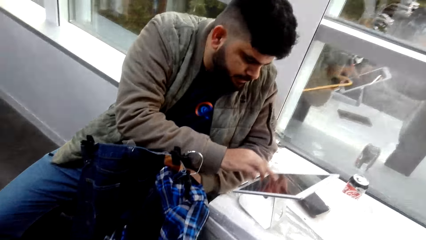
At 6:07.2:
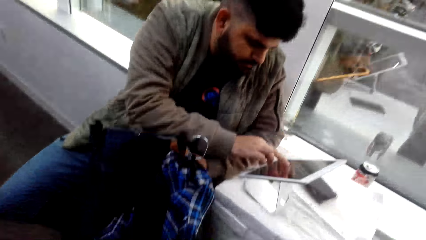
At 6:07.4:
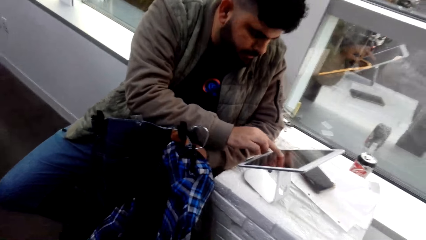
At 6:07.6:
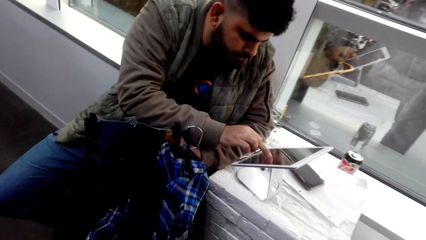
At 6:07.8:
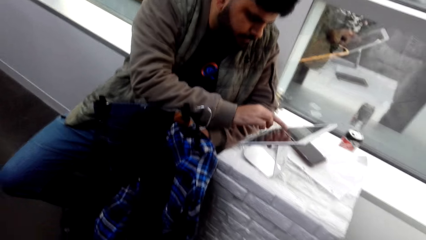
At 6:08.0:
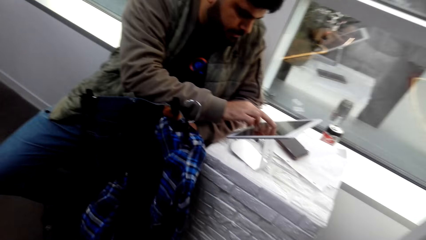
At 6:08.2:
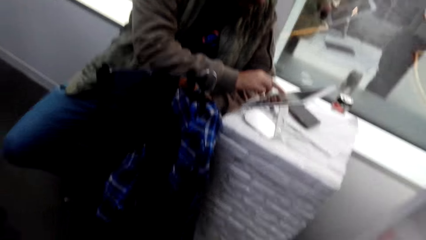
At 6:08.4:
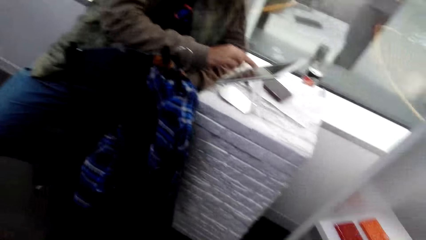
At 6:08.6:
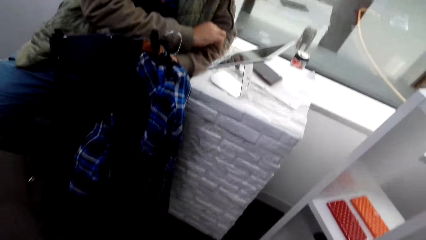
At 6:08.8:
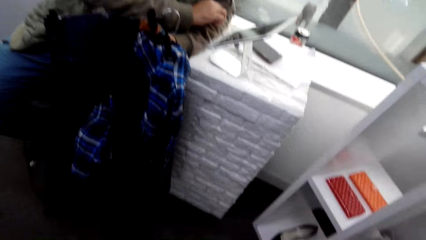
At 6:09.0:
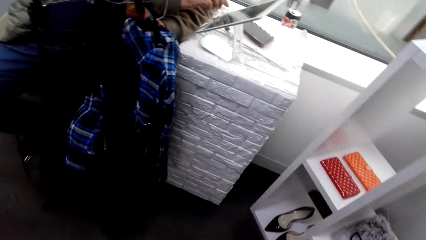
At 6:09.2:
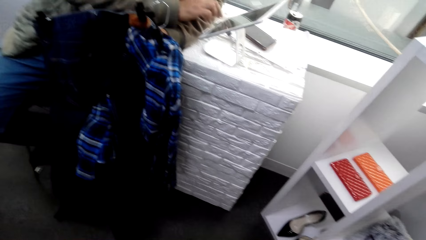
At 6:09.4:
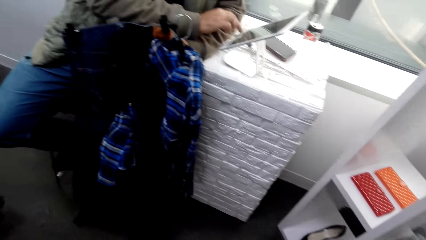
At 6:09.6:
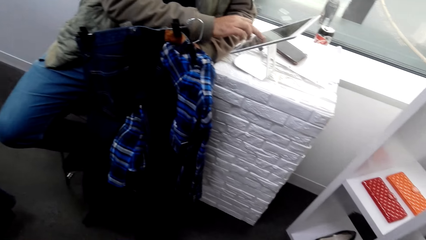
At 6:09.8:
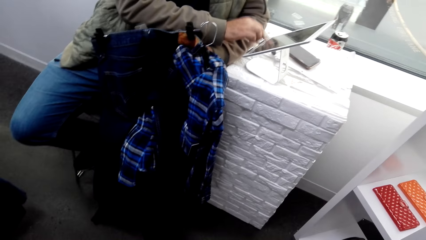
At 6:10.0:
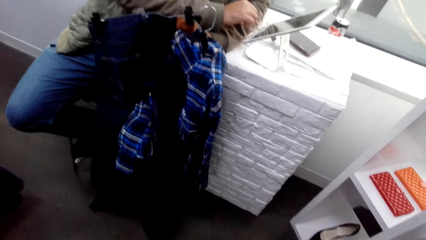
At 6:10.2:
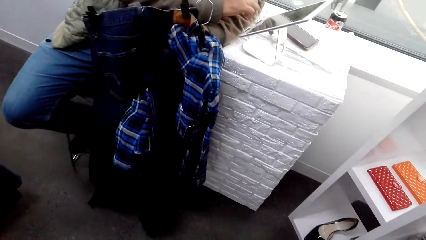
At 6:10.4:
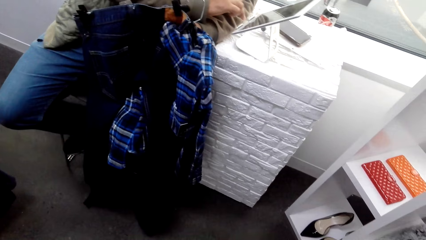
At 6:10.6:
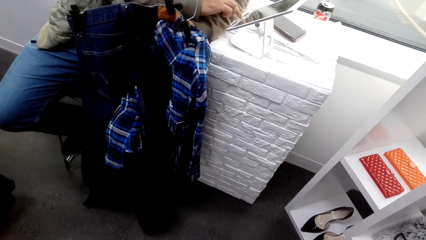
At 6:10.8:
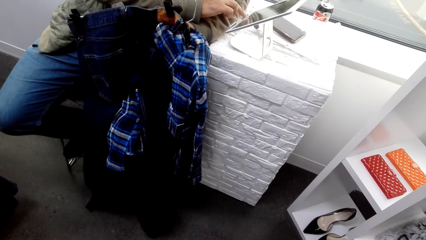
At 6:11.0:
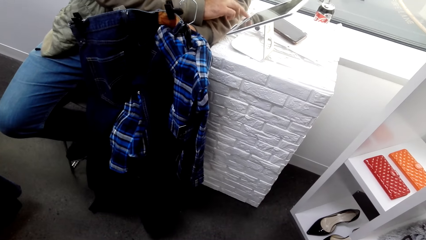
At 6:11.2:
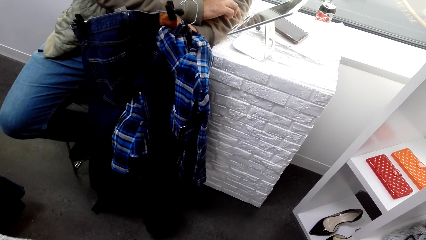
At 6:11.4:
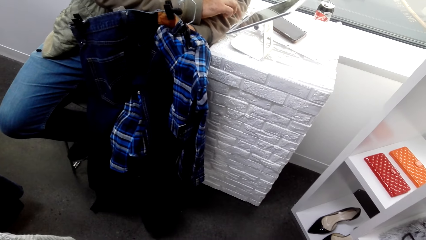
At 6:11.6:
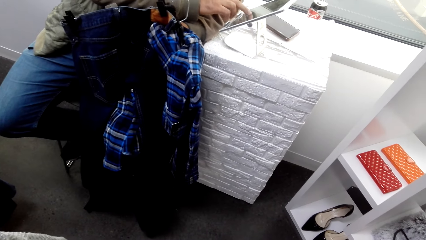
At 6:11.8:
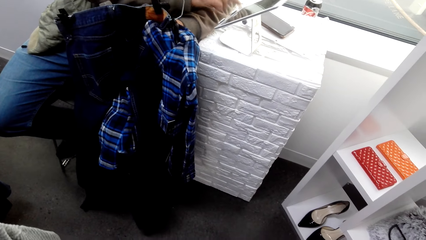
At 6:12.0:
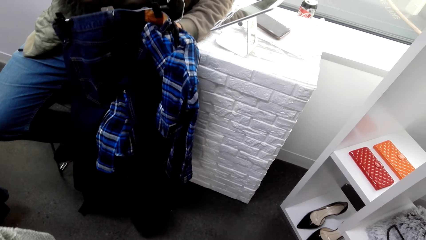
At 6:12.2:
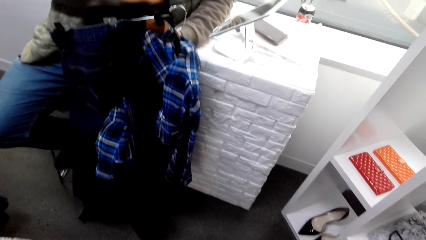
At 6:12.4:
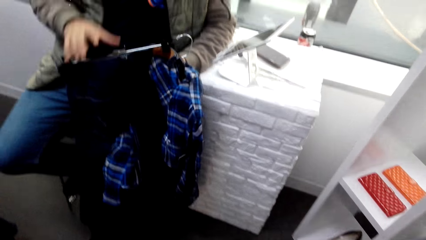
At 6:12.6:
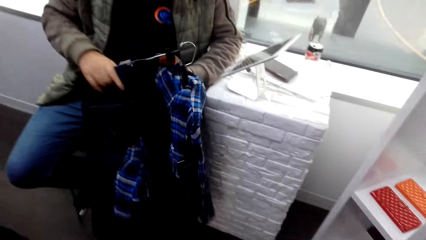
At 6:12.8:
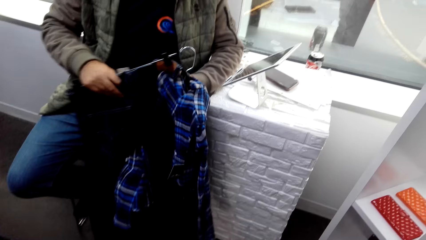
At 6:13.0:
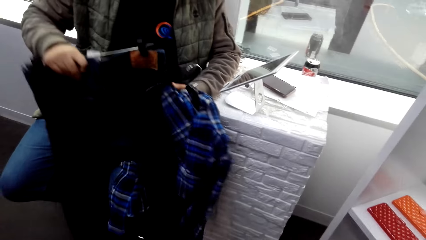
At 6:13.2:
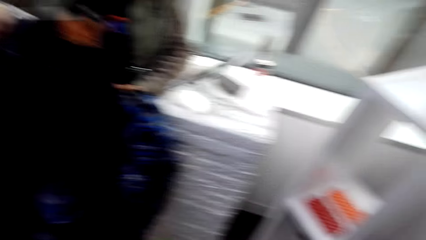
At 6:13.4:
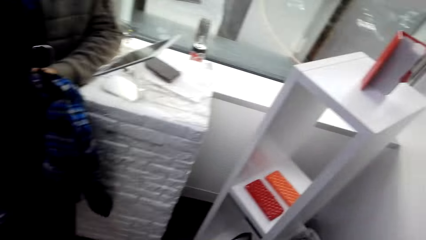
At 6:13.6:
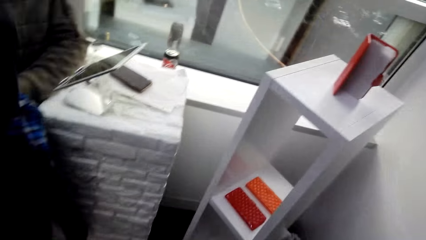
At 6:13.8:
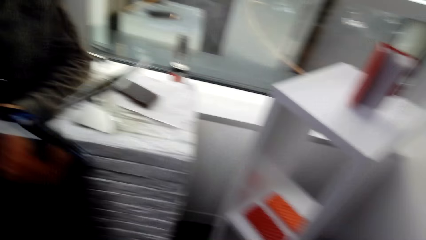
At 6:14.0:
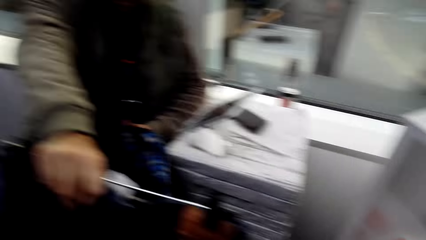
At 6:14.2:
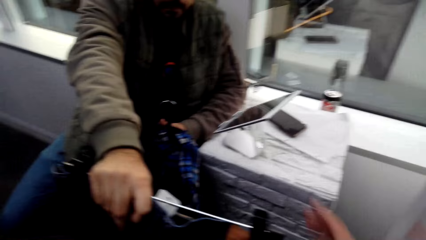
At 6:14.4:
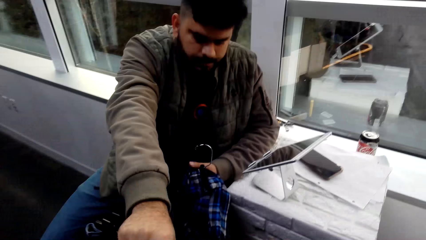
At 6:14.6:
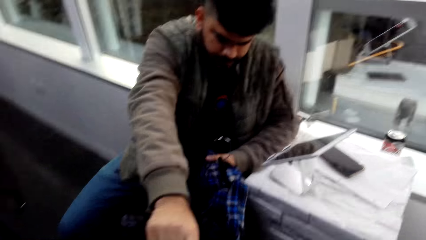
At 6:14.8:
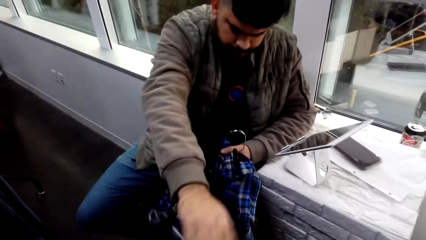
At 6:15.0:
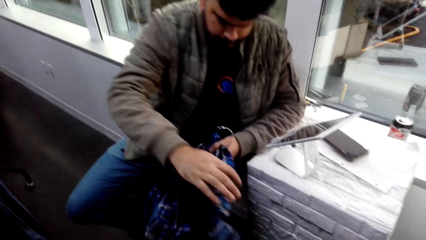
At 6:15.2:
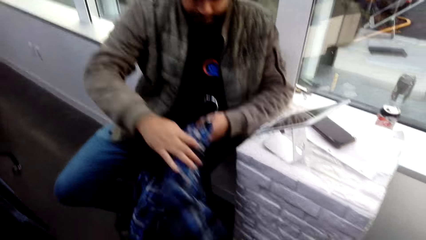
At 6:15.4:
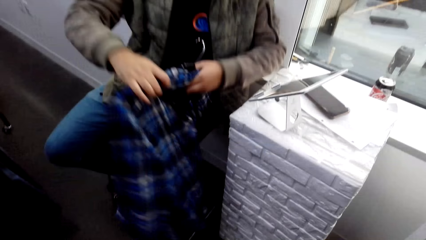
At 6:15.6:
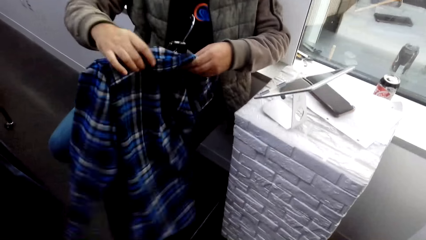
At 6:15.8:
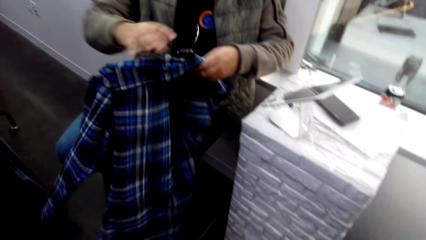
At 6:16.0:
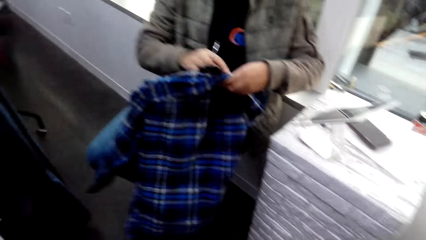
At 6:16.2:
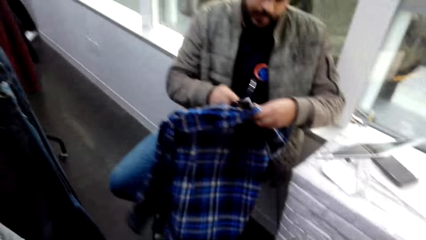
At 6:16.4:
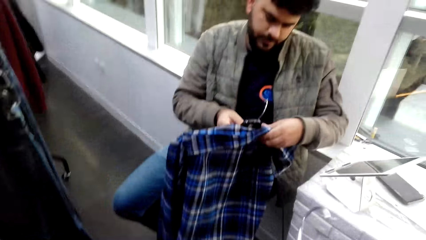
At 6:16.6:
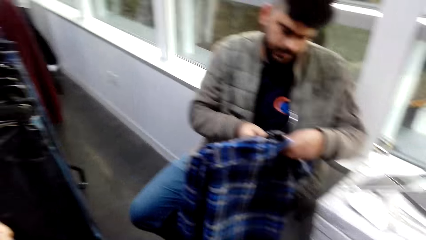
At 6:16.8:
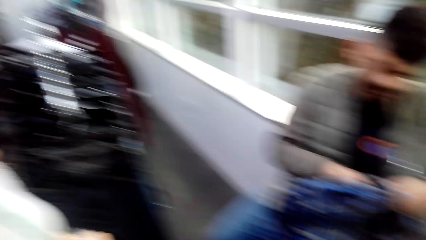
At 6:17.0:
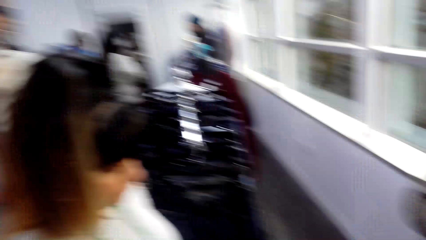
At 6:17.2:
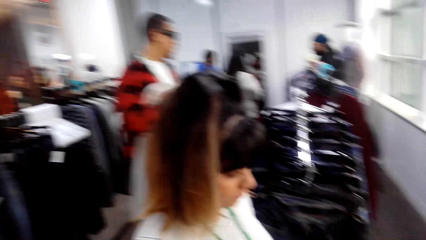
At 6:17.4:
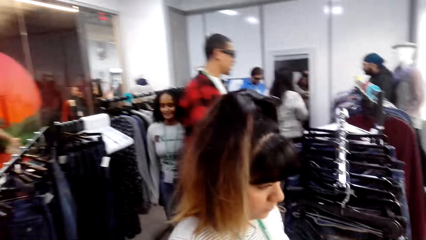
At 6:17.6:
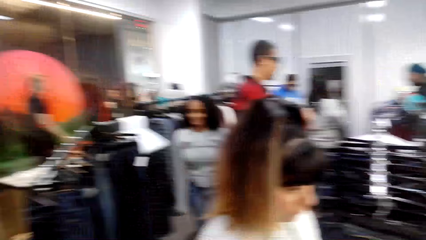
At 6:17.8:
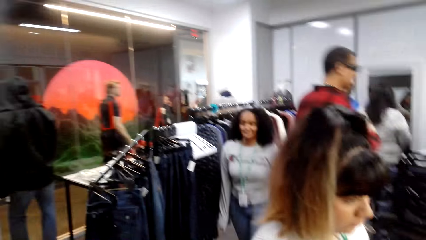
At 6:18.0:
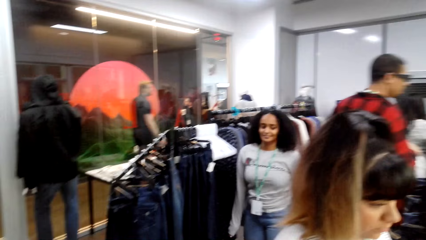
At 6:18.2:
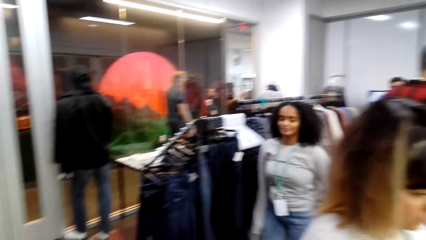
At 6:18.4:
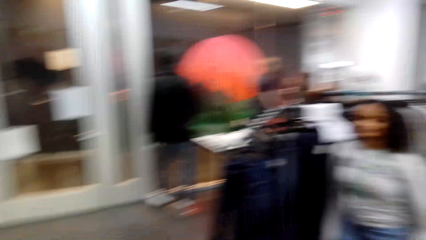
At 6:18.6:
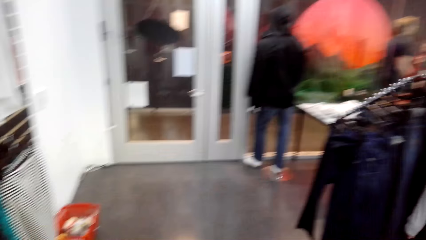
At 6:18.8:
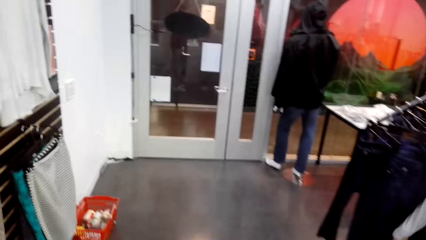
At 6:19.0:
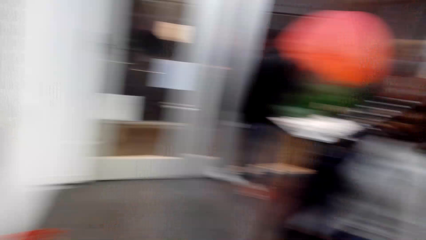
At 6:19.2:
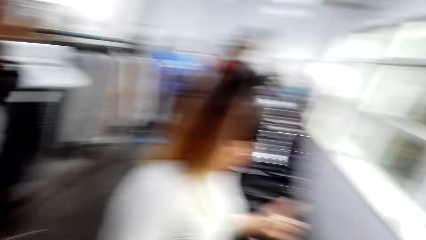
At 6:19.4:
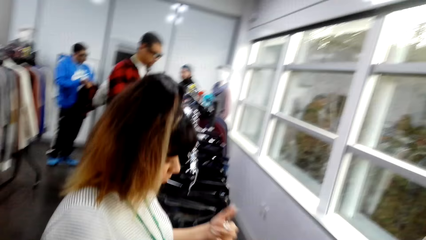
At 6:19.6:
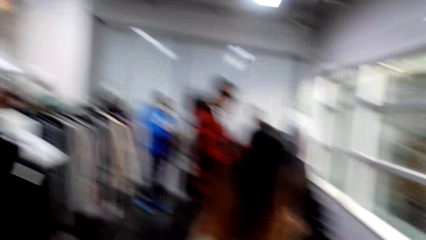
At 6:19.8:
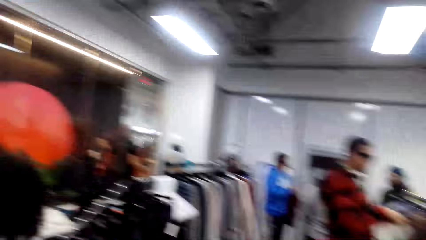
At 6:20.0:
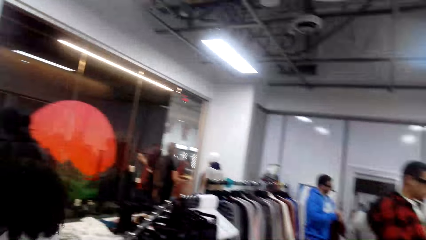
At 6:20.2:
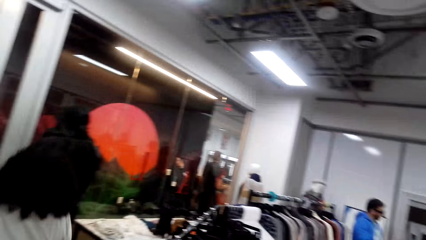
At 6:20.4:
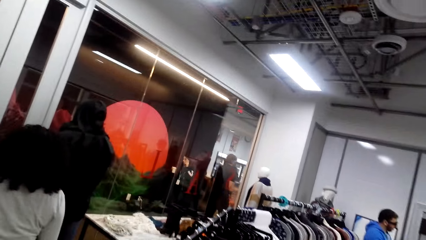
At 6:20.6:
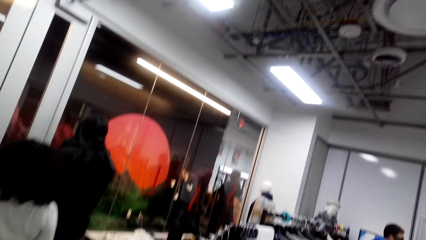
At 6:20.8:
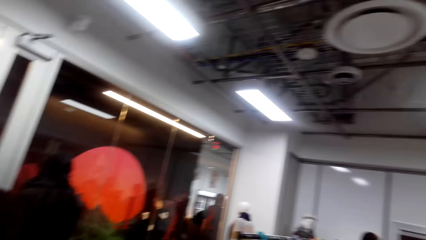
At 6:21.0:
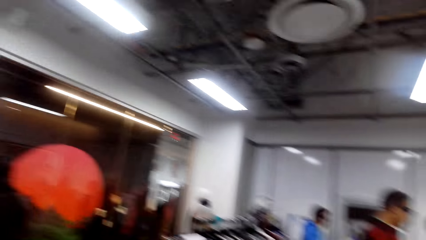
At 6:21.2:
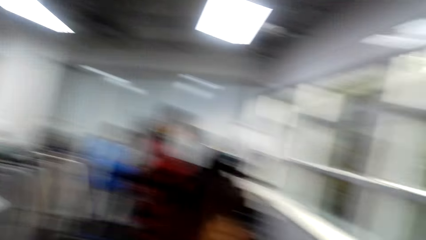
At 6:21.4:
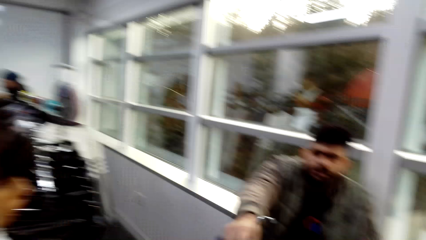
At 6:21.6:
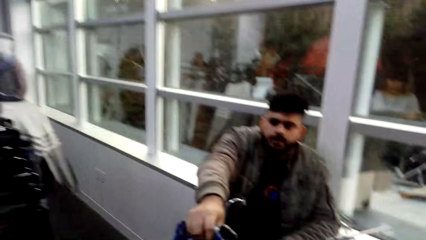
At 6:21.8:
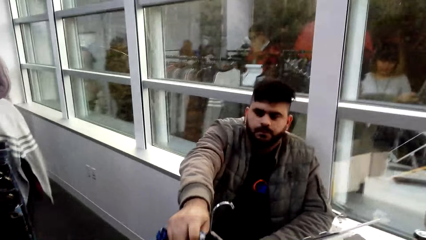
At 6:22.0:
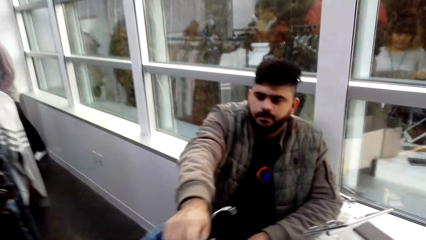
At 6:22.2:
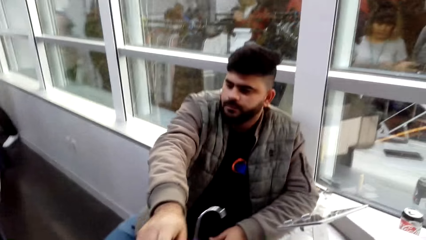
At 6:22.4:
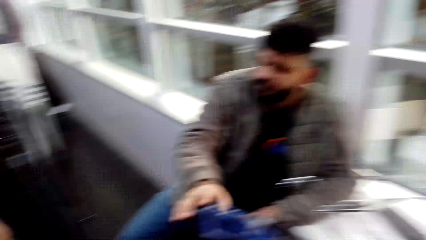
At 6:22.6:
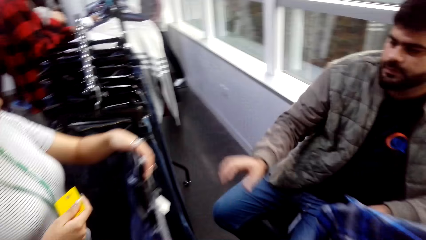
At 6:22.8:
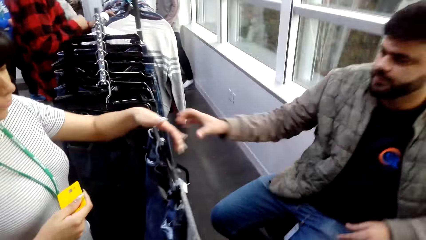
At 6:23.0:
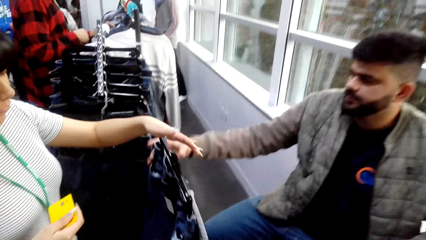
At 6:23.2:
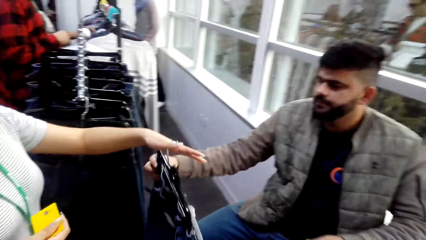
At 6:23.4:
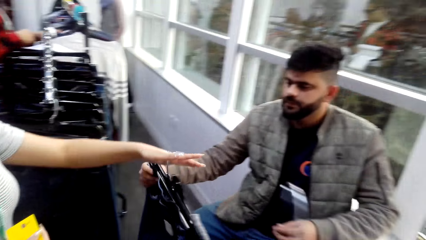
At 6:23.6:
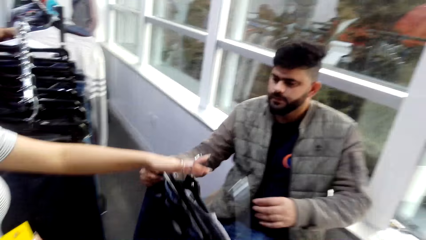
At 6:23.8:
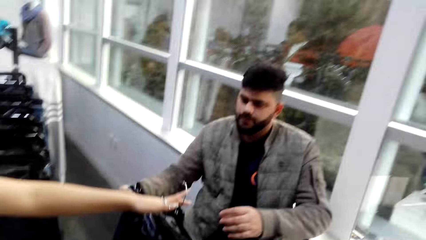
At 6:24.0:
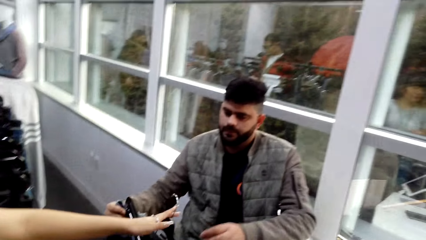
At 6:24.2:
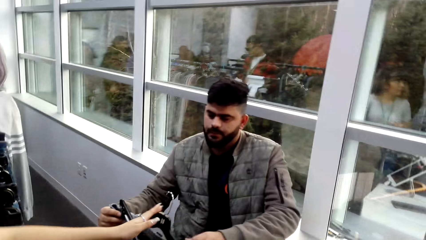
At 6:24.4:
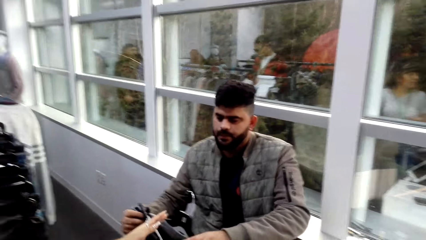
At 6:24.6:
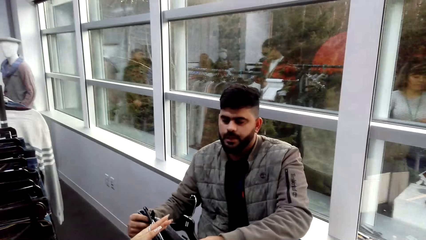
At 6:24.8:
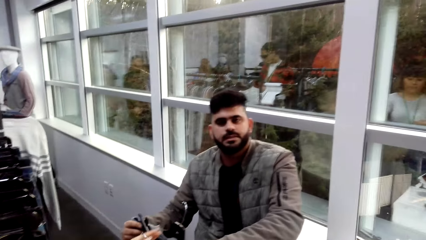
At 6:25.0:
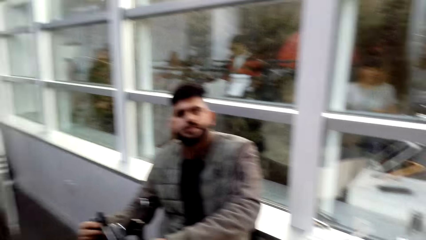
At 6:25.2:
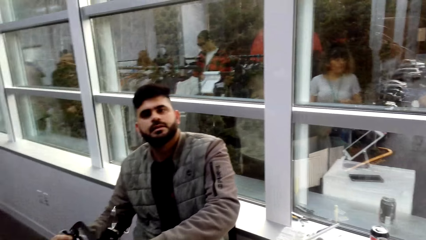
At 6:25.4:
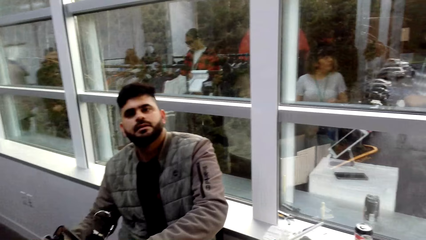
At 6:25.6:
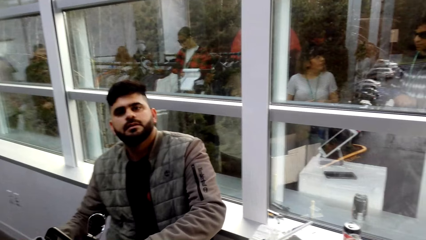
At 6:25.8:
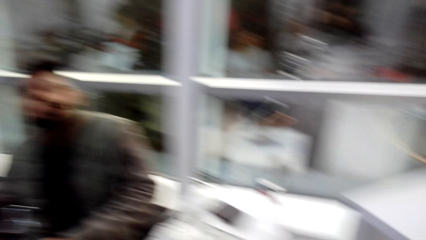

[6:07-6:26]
The camera wearer types on the tablet. A cashier gives the trousers to the camera wearer and adjusts the shirt. The camera wearer looks around in the clothes shop. A woman walks around in the clothes shop. The cashier gives the shirt to the camera wearer and gives the trousers to the camera wearer. Another woman gives clothes to the cashier. The camera wearer converses with the cashier.
